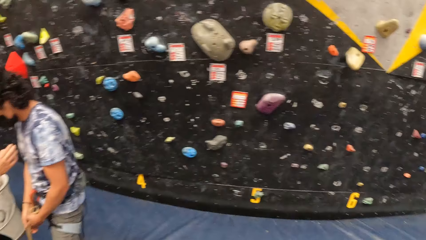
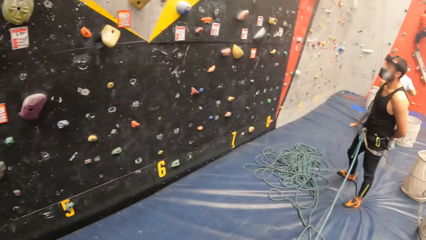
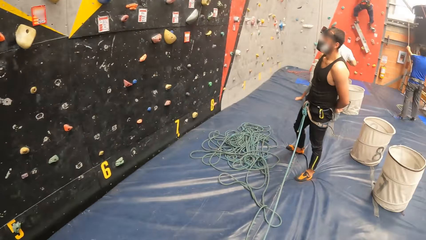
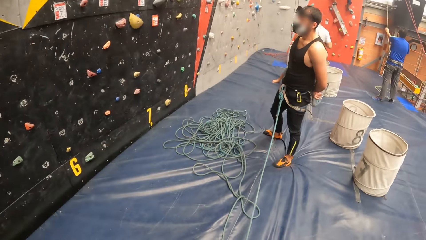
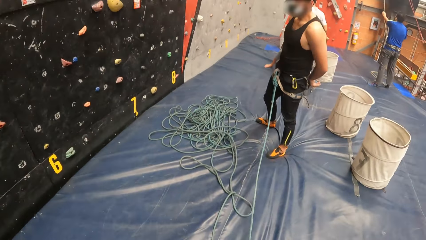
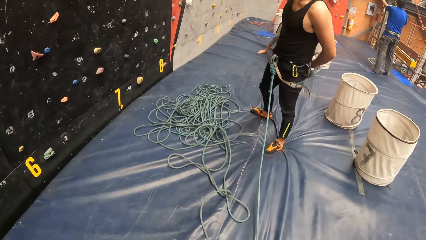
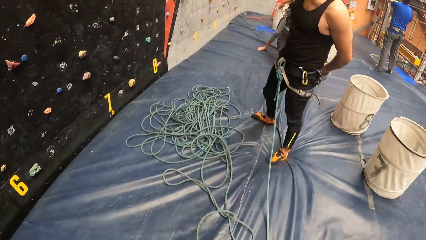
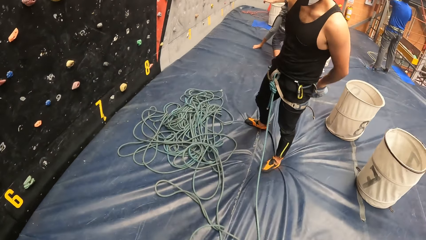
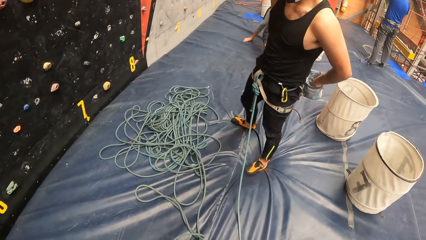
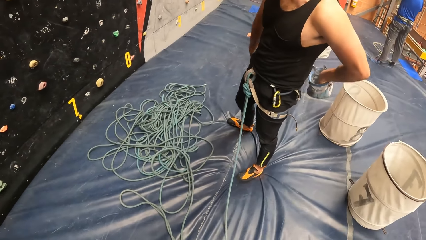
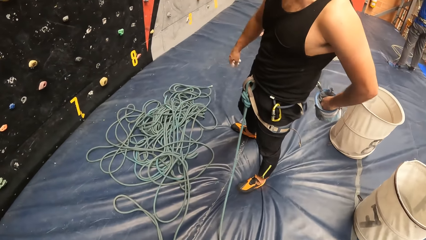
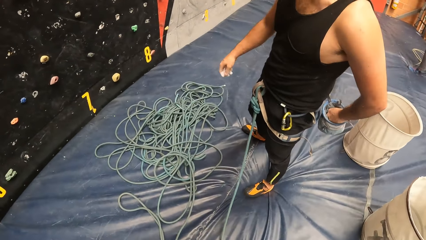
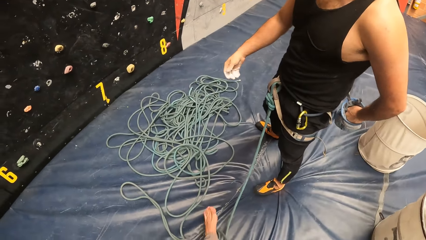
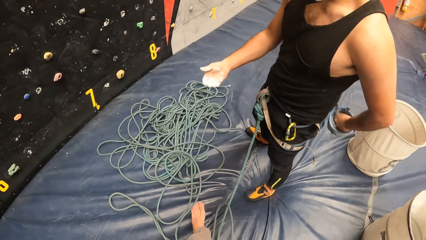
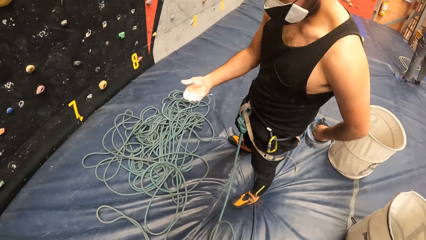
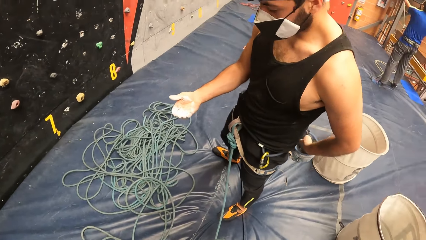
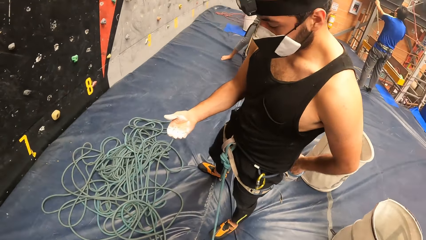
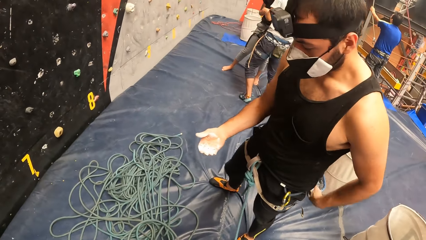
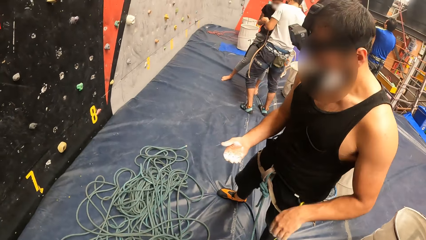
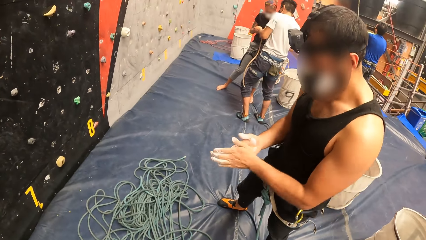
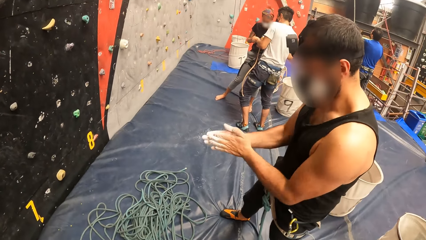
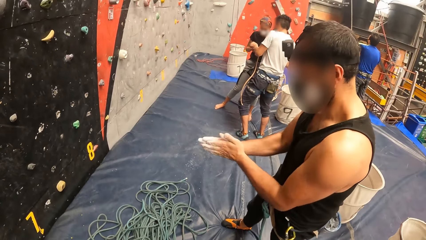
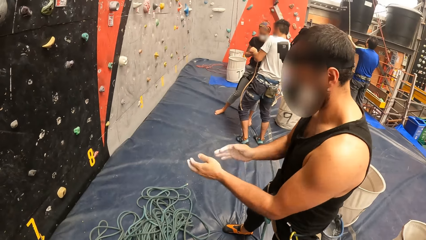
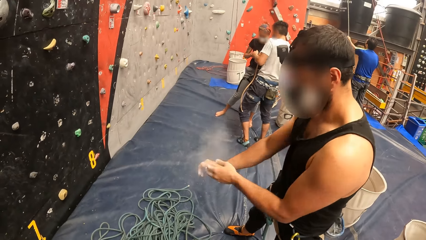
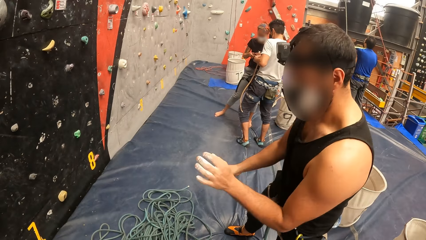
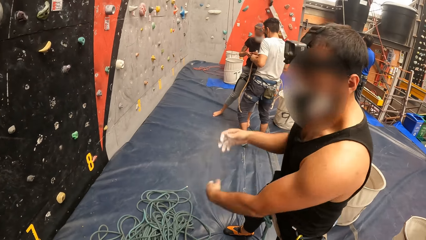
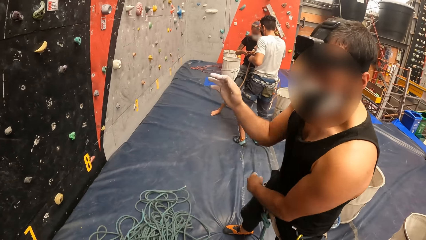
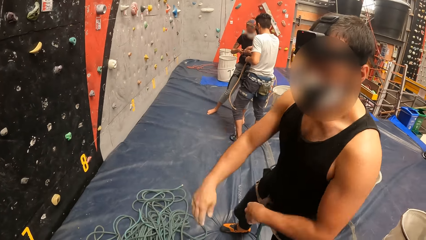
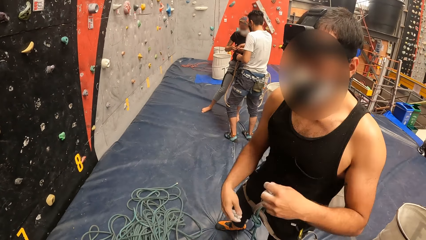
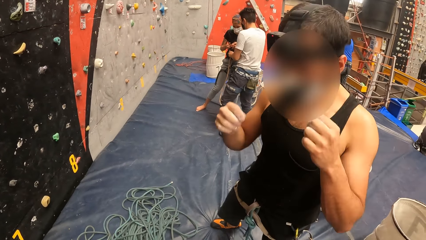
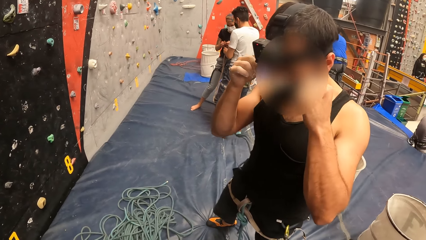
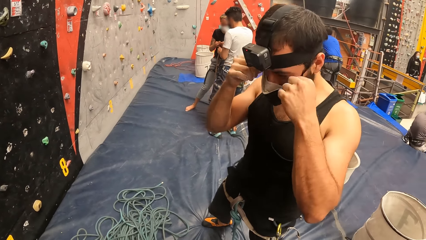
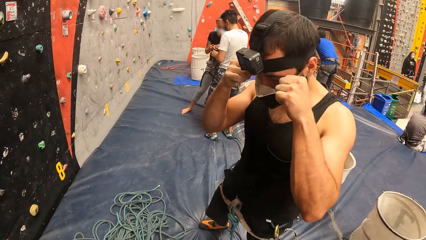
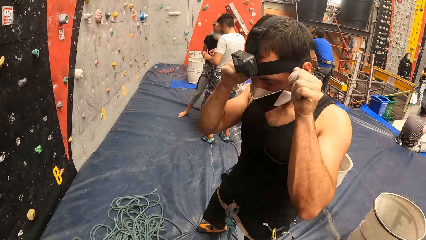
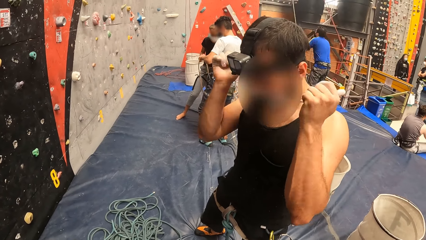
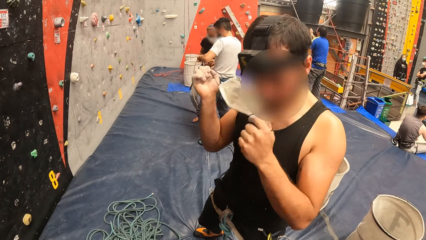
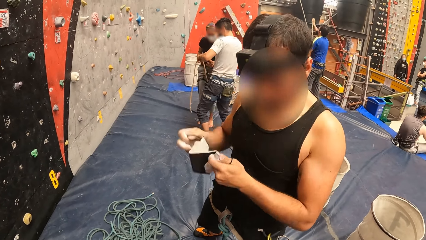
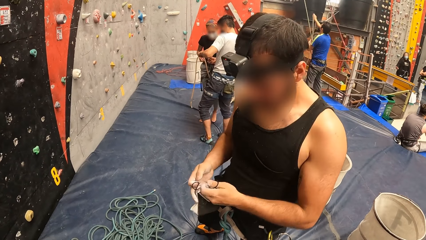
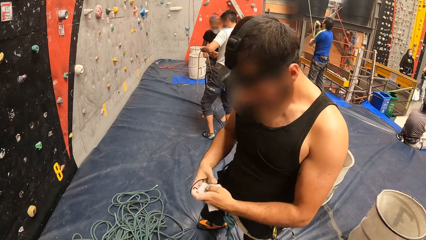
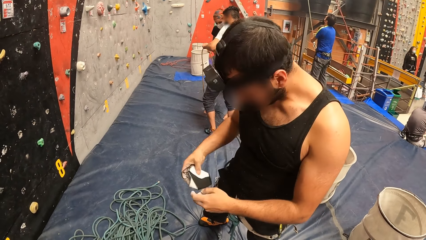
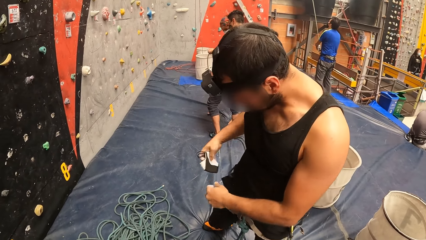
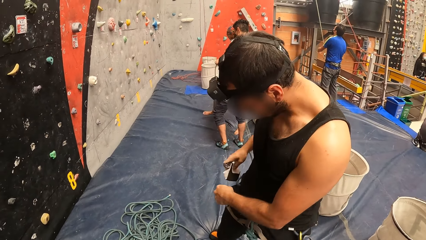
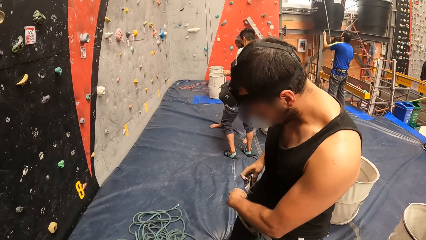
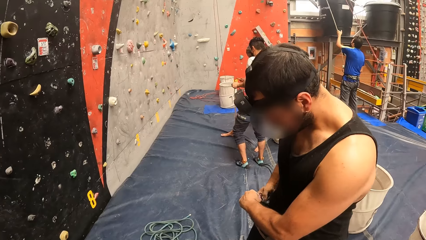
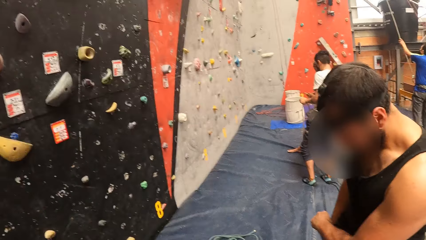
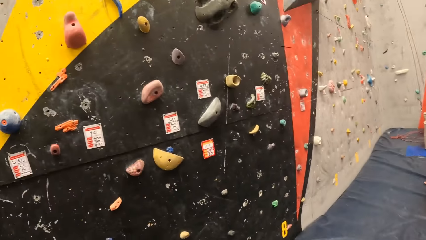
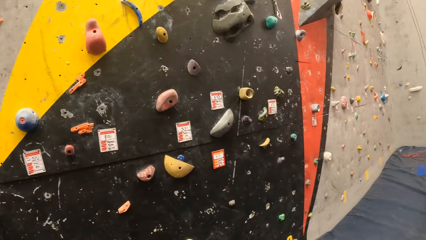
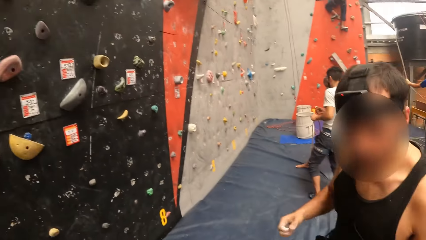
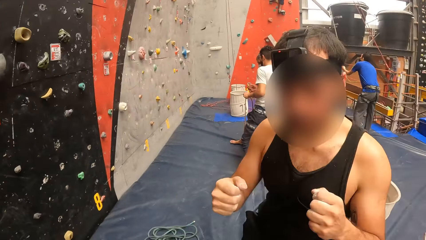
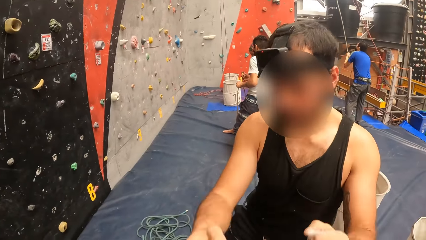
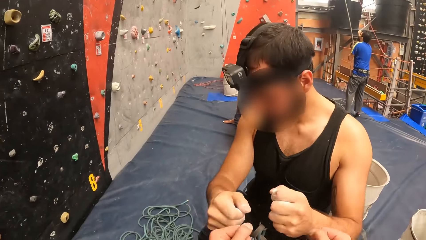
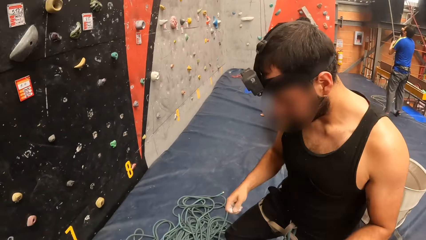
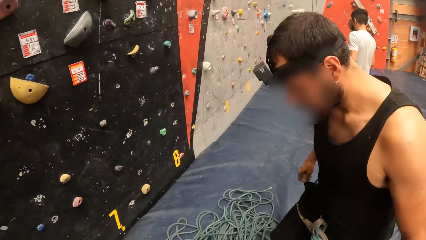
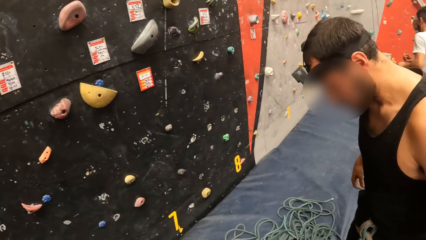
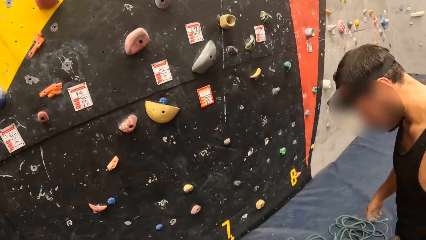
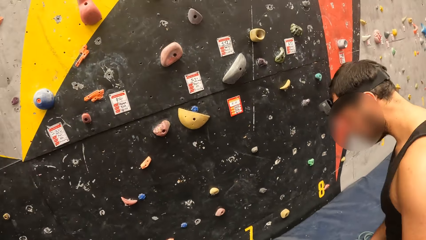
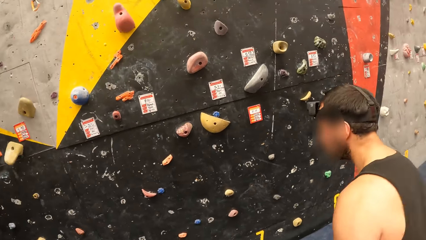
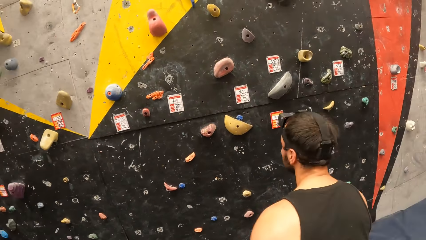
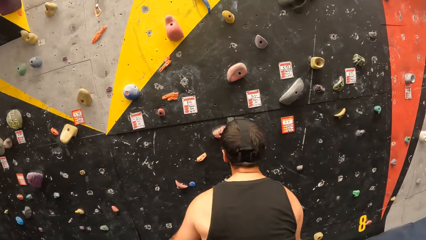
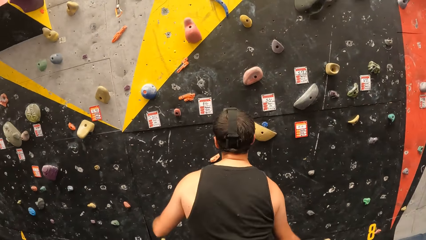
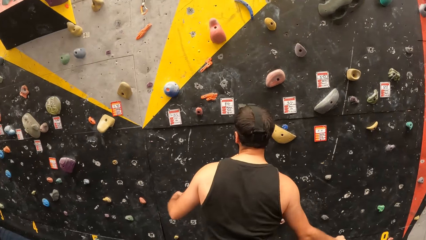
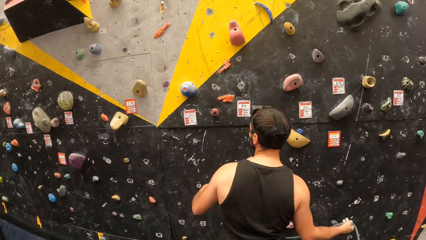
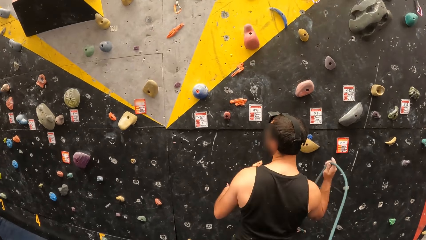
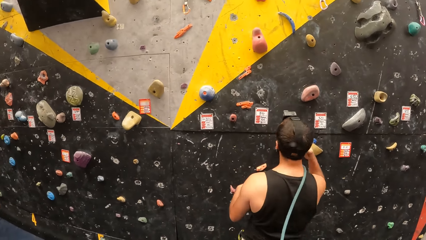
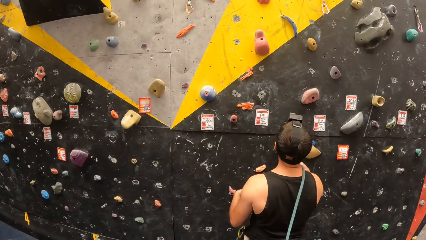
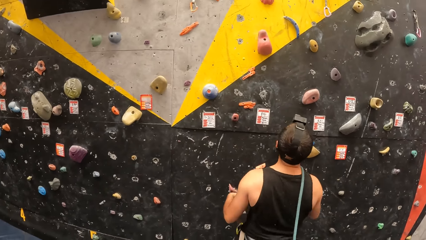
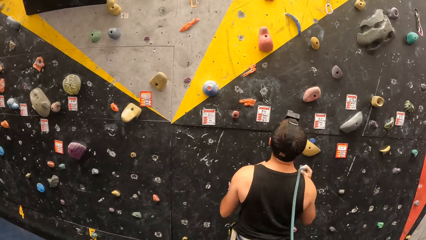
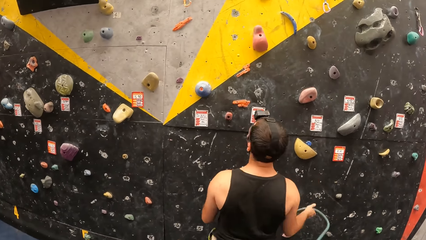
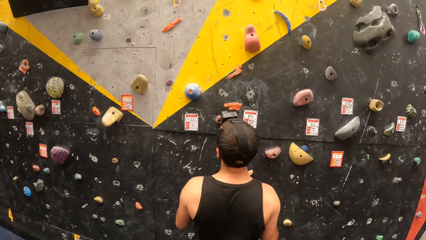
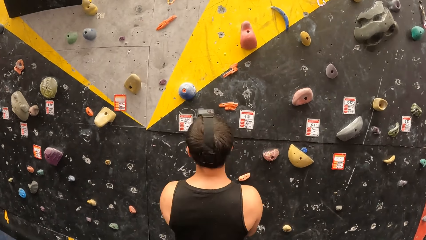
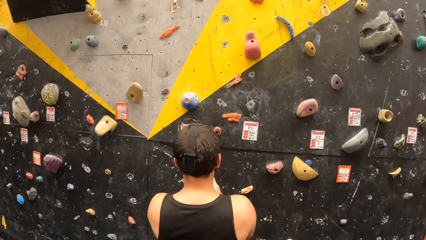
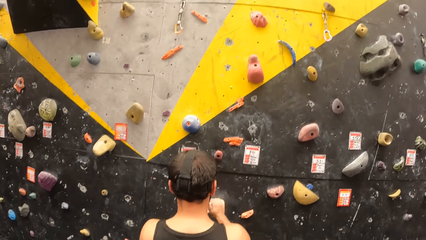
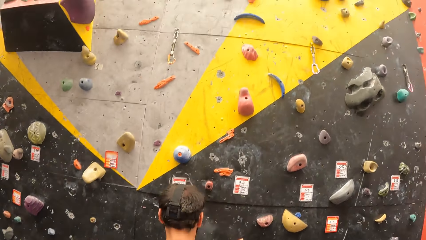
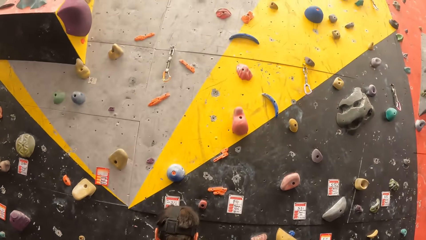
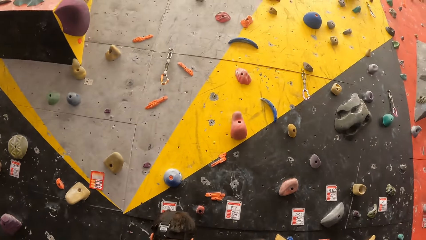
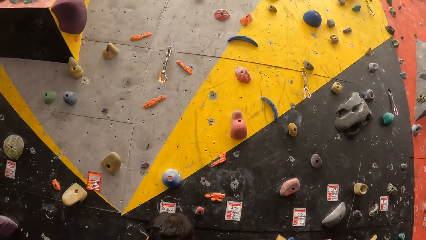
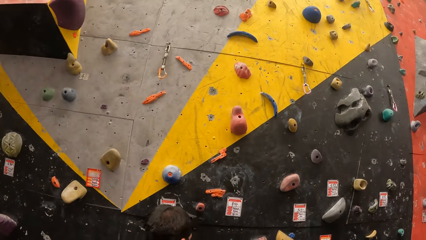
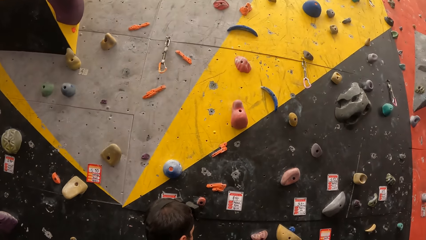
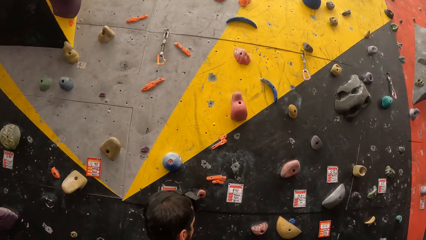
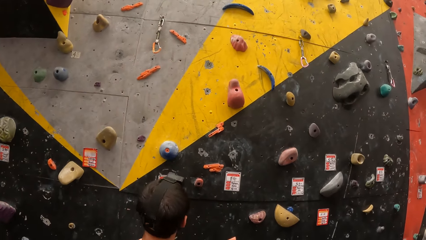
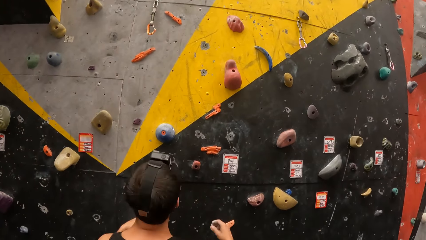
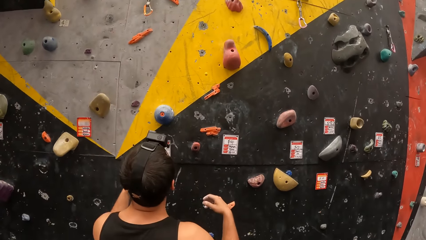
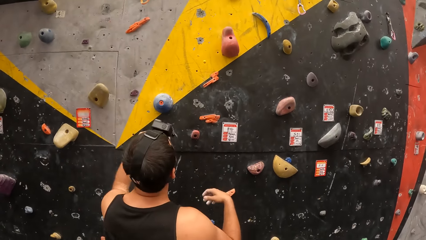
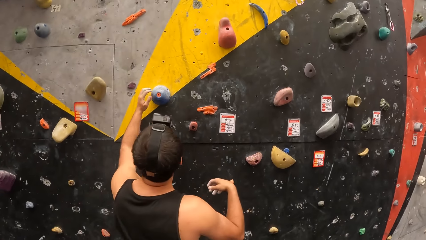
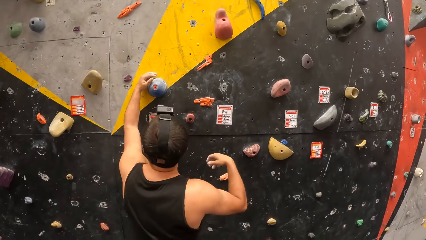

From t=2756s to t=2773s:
The camera wearer looks at a man. They walk towards the man. The man rubs his hands, removes a mask, and puts the mask in the pocket. The camera wearer knocks the man's knuckles. They look at the bouldering wall. The man walks towards the bouldering wall. The camera wearer looks at the bouldering wall. The man puts a rope on his shoulder. The camera wearer looks around. They look at the bouldering wall.
